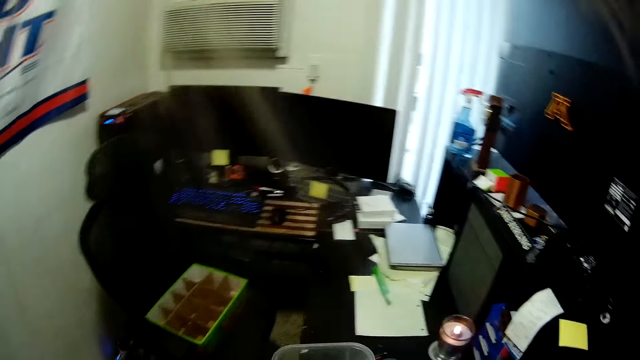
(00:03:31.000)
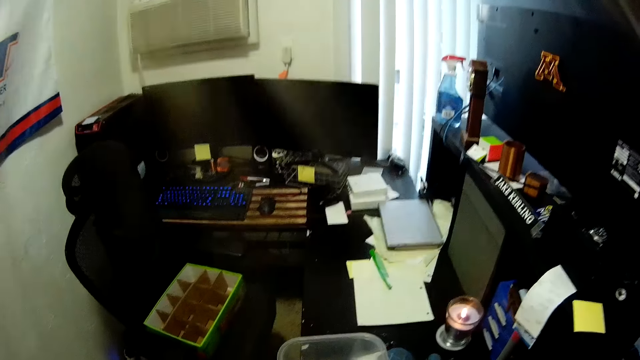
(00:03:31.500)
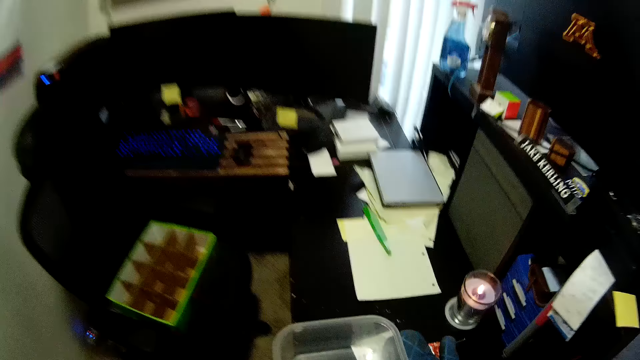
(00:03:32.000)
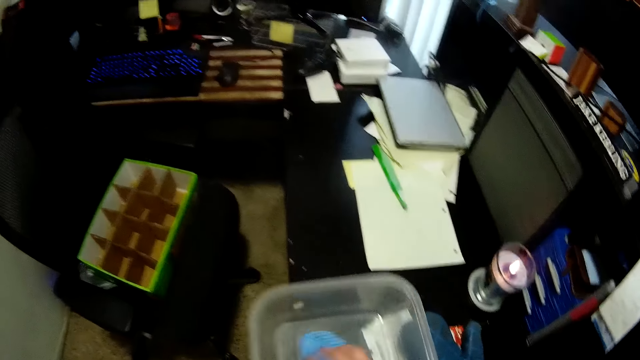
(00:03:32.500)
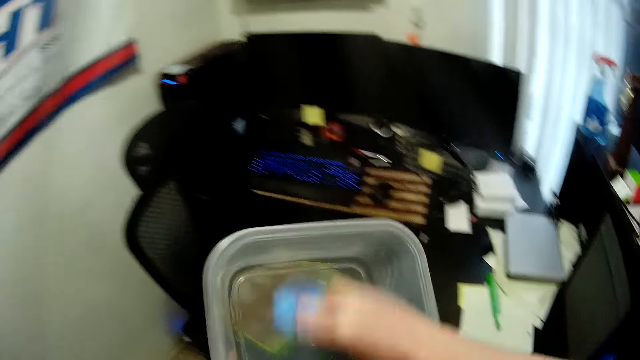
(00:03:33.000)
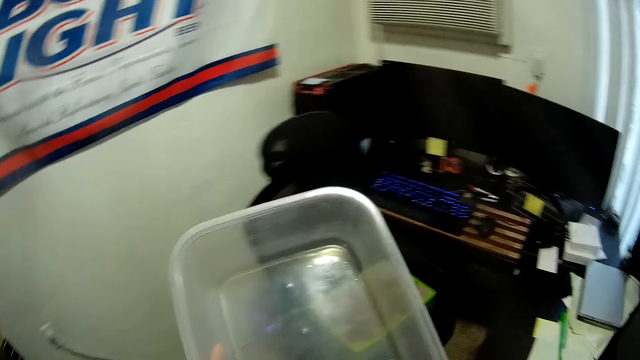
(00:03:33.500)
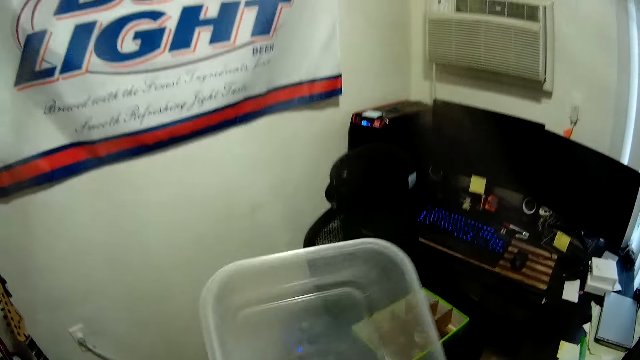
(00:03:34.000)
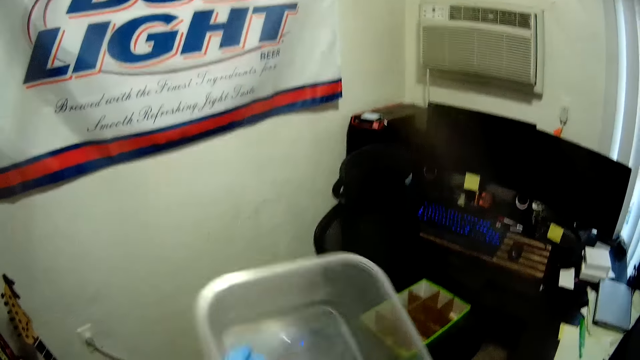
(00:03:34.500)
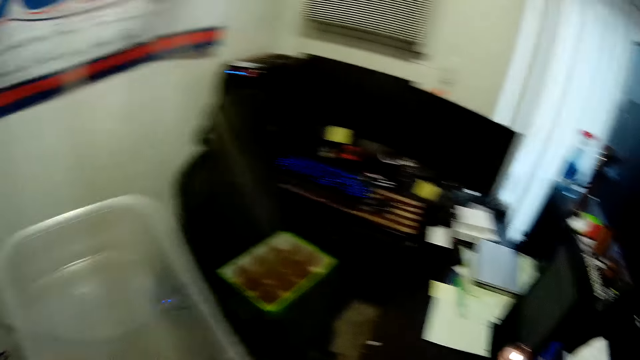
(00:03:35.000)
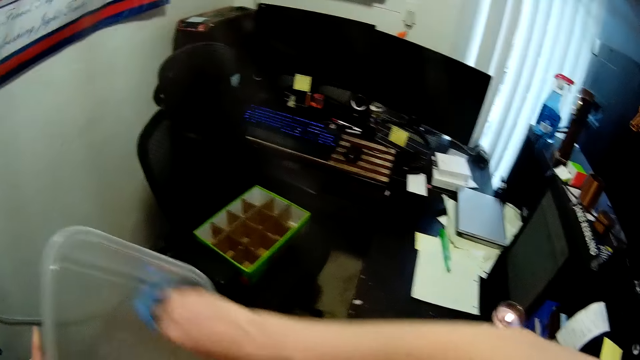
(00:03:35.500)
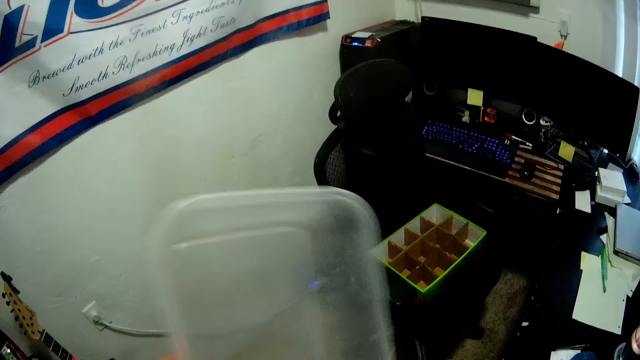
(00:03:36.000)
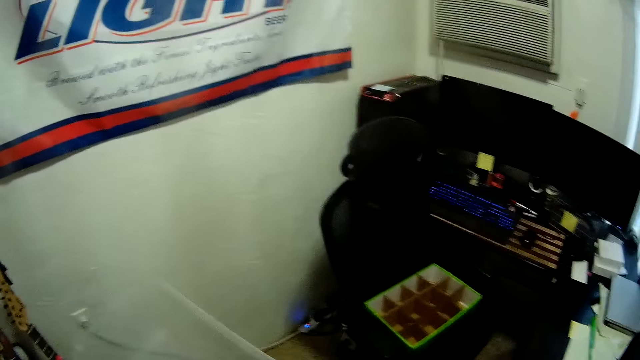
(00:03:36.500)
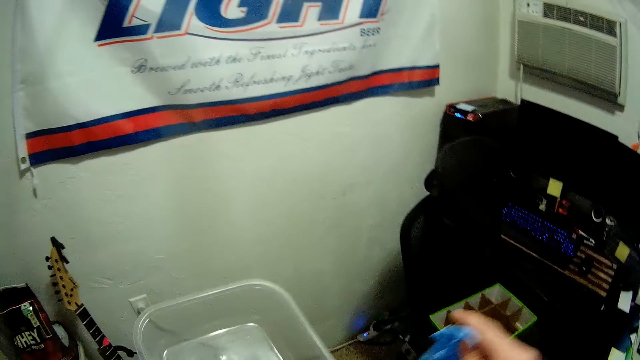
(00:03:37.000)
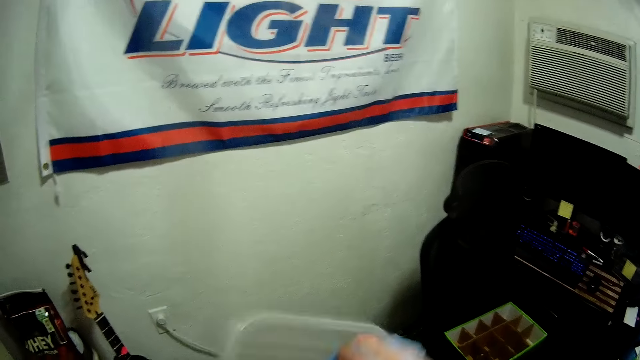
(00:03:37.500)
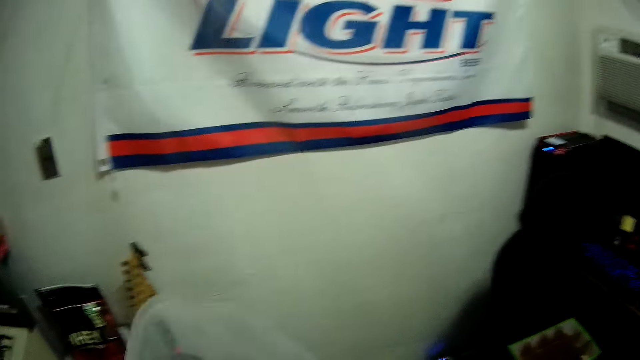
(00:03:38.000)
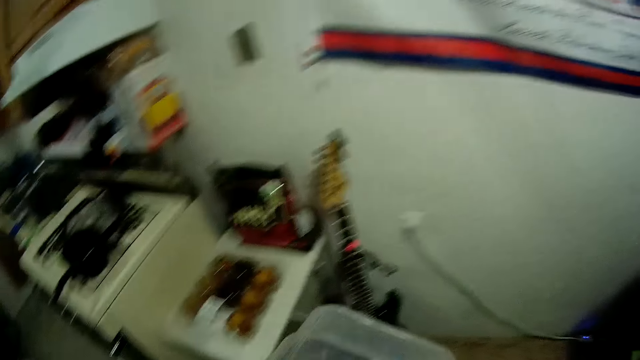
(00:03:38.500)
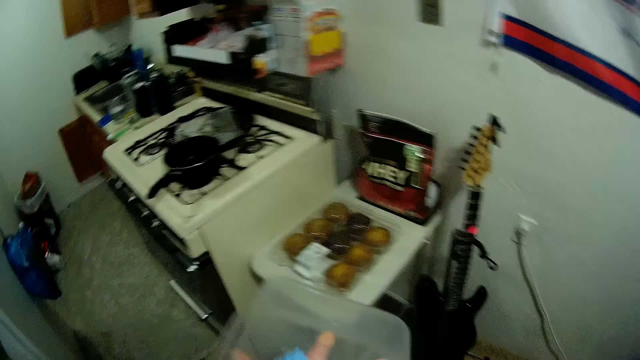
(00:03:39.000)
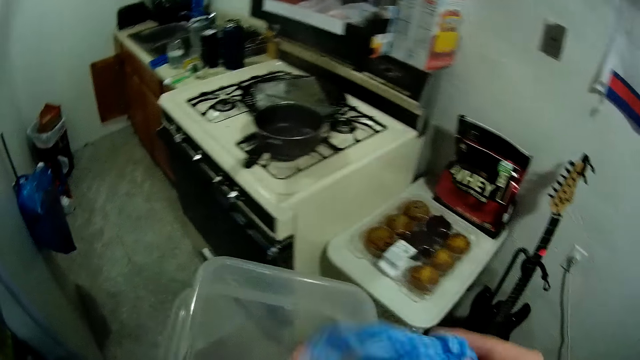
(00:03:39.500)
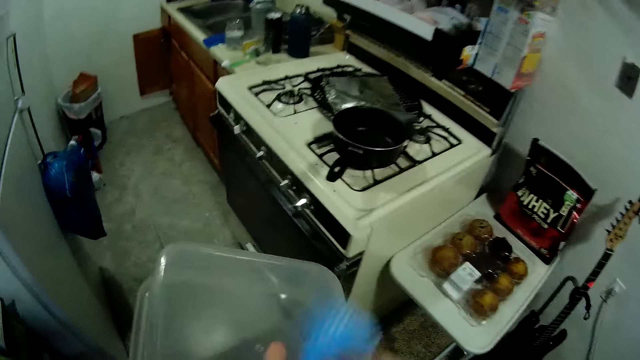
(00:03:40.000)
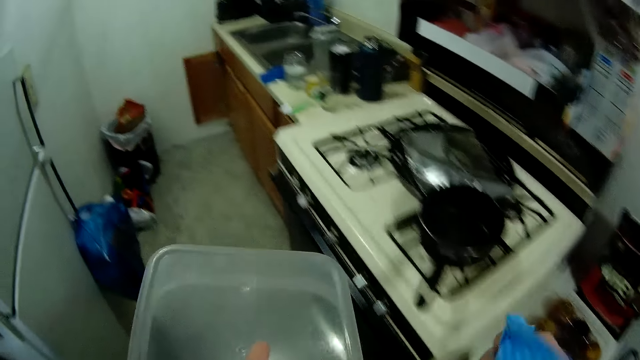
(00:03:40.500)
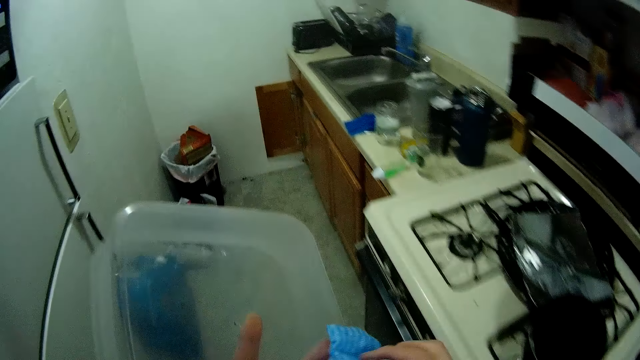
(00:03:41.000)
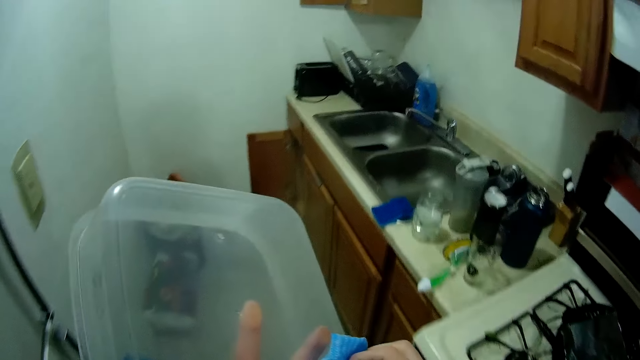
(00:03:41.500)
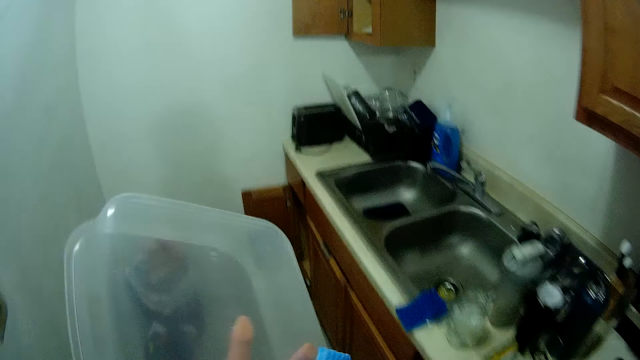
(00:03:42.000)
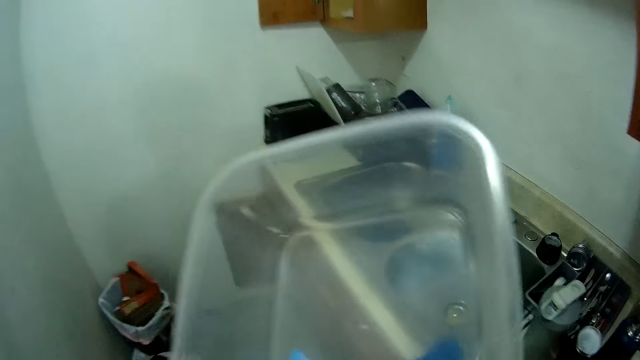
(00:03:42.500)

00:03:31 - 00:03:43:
The camera wearer picks up a container on the table in the apartment. They clean the inside of the container with the cloth. They walk in the kitchen.

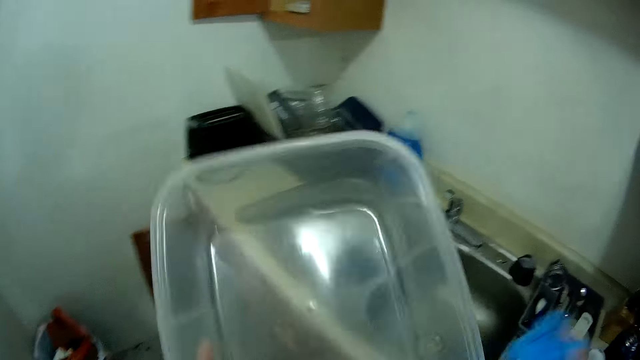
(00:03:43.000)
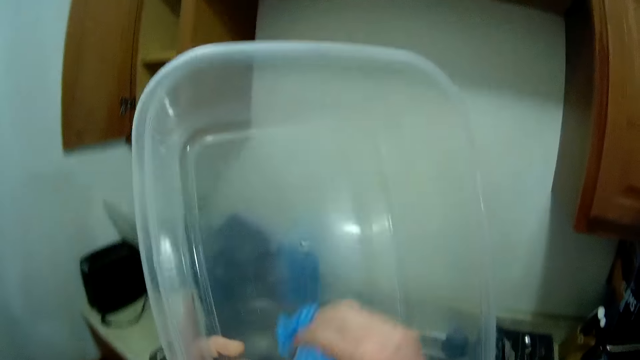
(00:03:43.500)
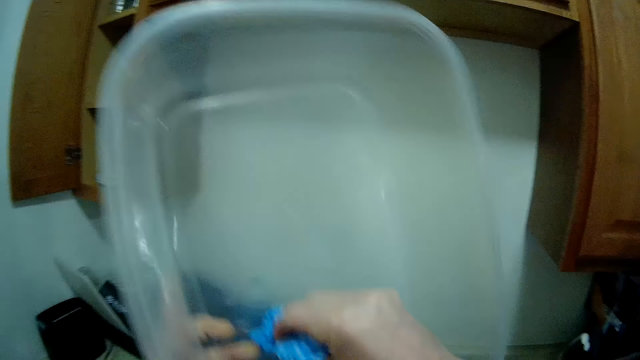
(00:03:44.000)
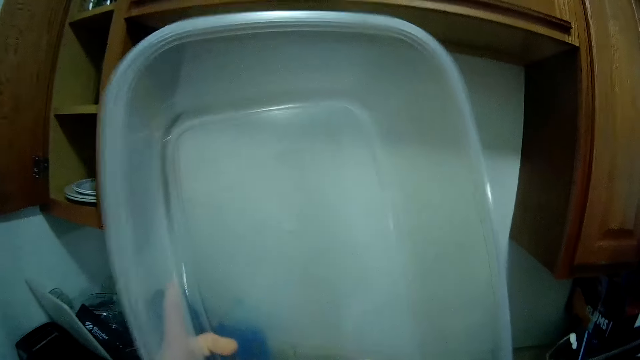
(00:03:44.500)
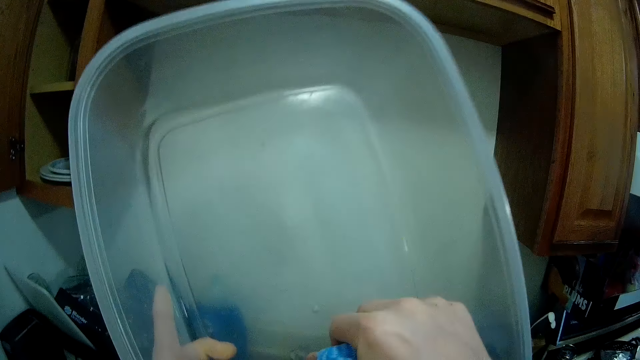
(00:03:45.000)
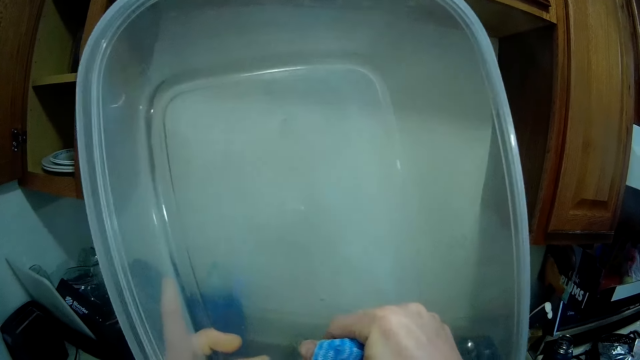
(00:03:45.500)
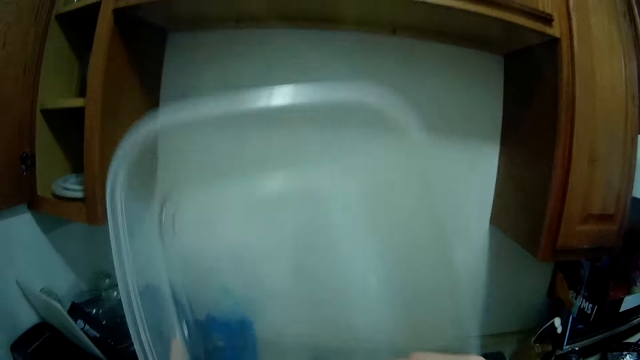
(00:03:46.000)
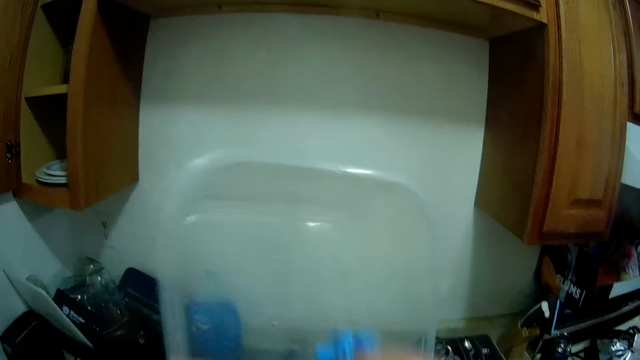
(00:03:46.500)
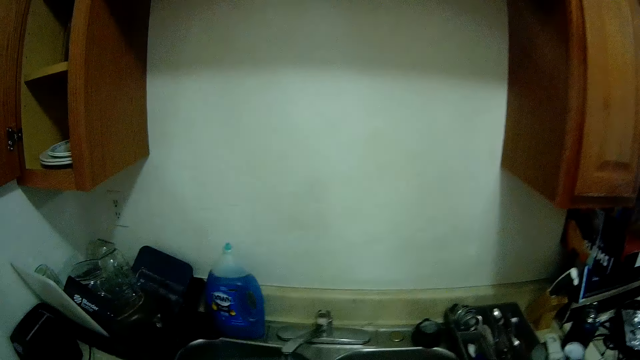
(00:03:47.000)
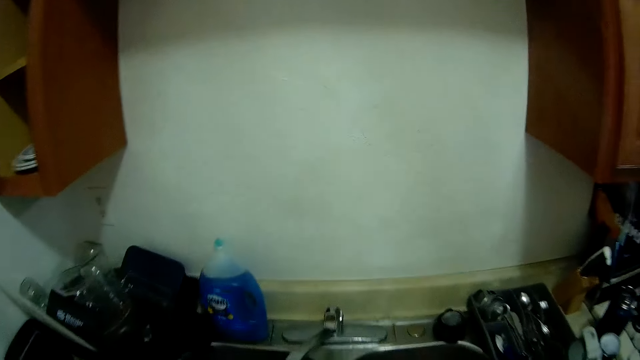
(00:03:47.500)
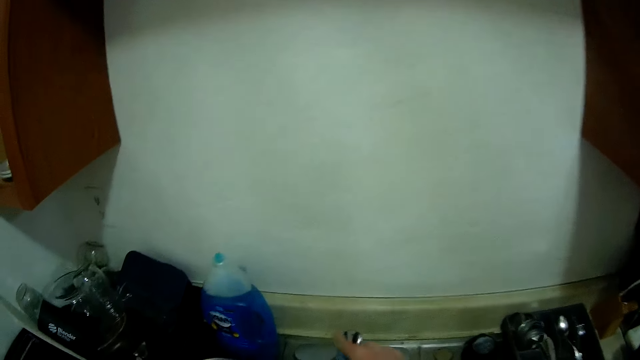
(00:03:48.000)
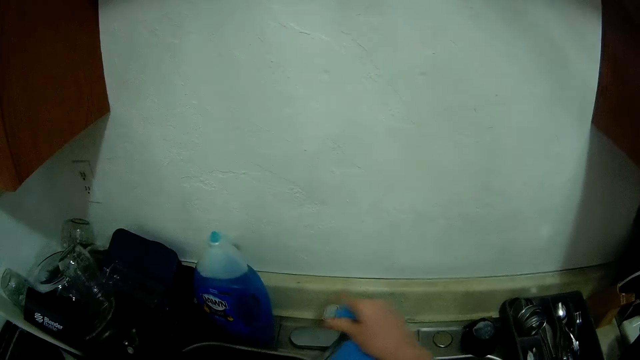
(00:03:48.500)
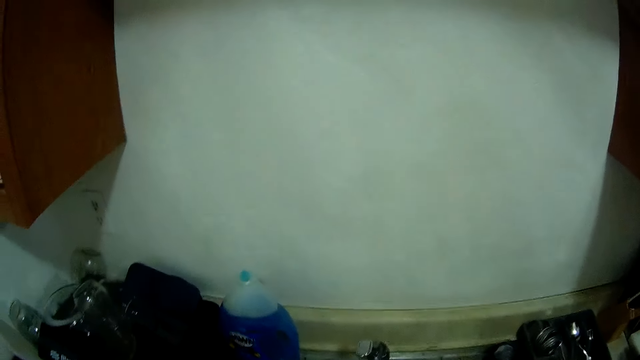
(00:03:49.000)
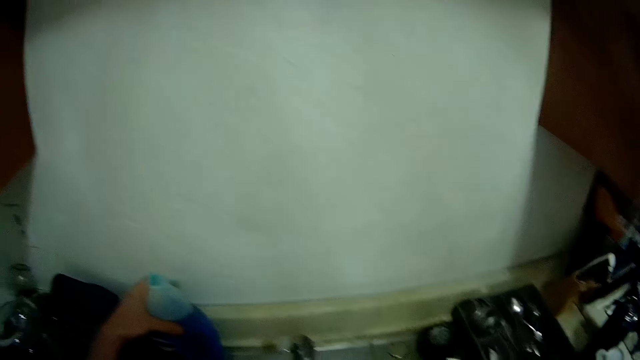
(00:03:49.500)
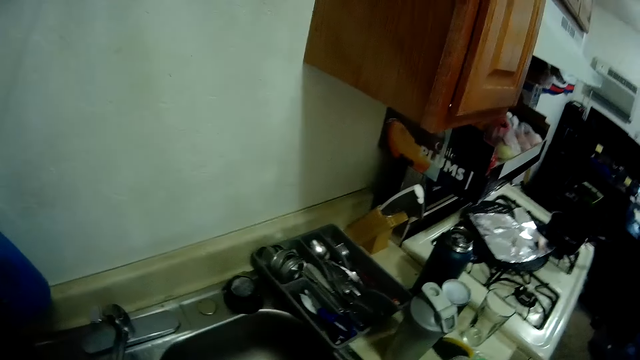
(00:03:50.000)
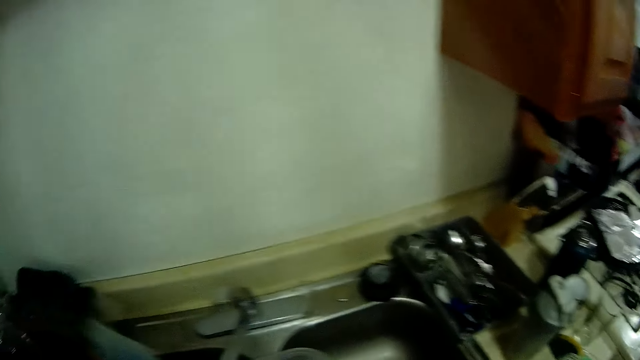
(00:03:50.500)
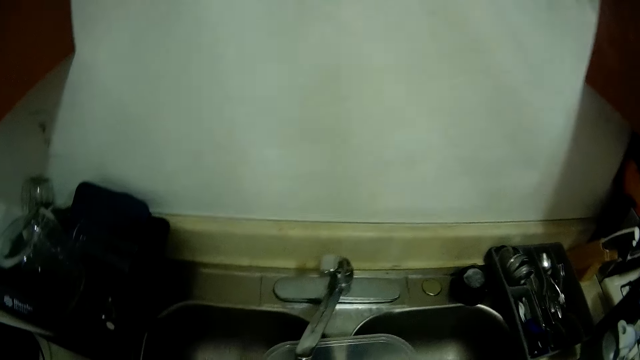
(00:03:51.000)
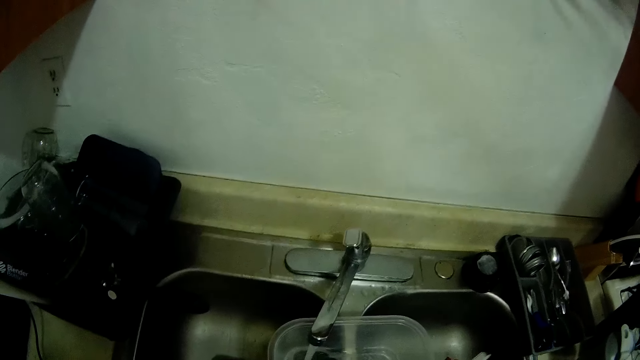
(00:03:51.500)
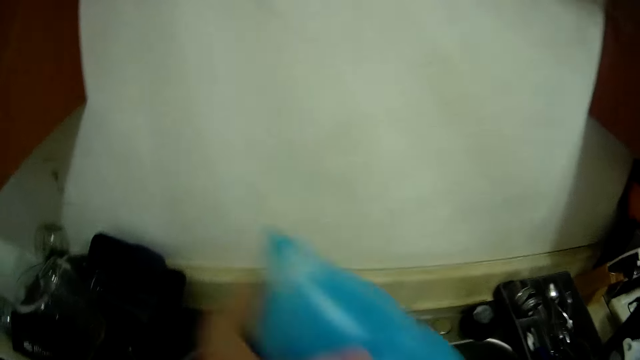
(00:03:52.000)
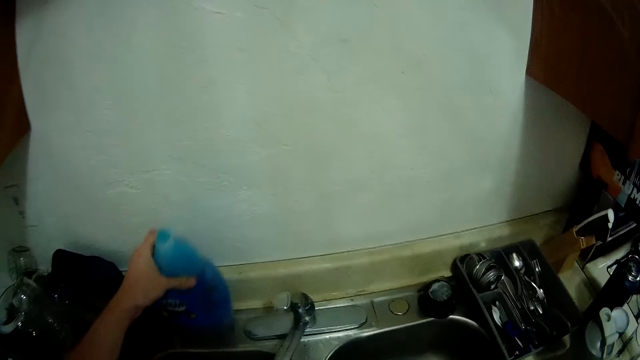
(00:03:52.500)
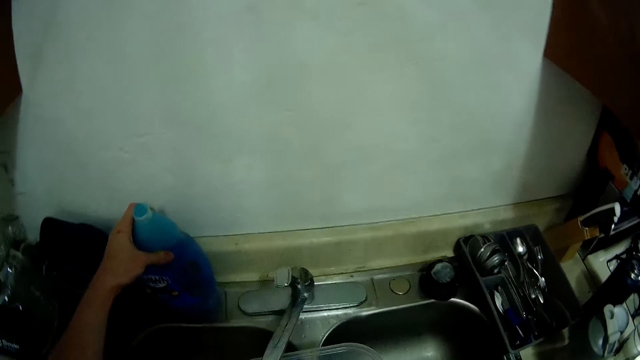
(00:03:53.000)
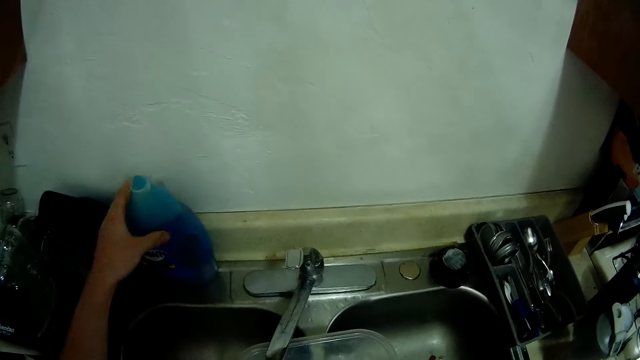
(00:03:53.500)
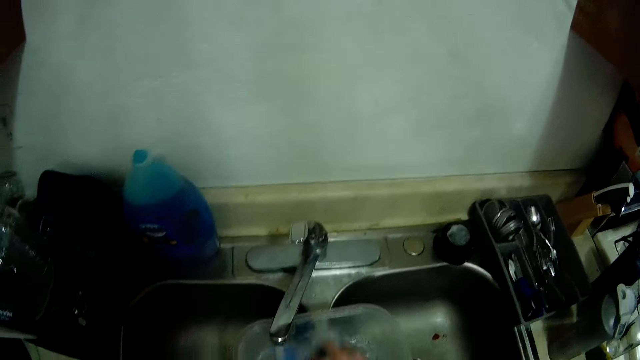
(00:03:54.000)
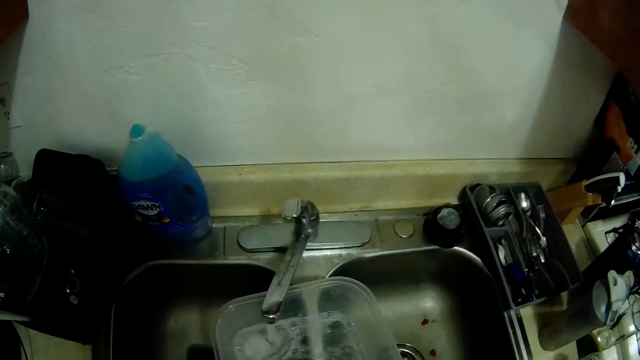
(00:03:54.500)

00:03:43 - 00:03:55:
The camera wearer wipes the container. They turn on the tap in the kitchen sink. They fetch water with the container. They carry a soap container on top of the kitchen sink. They pour some soap into the container. They return the soap container to the top of the sink.
